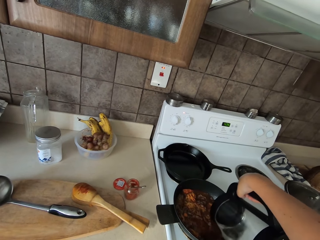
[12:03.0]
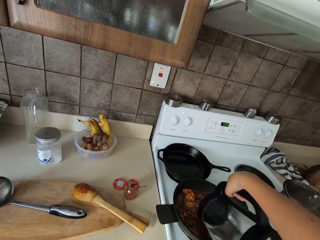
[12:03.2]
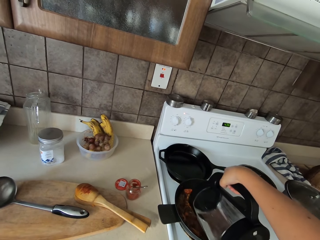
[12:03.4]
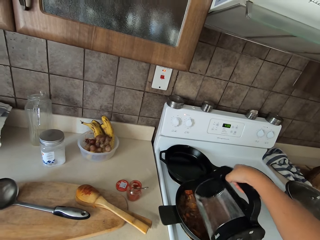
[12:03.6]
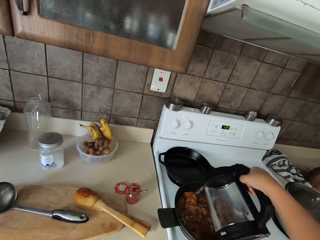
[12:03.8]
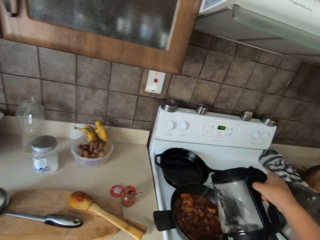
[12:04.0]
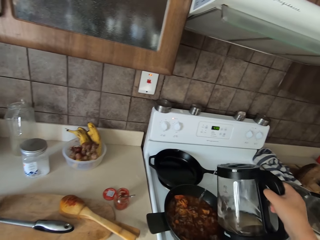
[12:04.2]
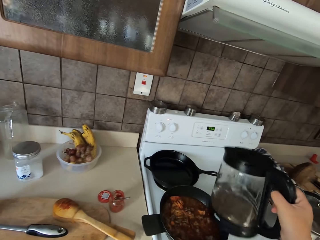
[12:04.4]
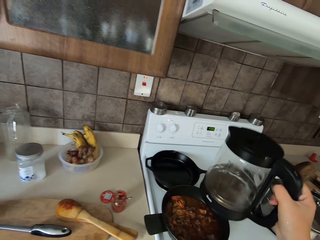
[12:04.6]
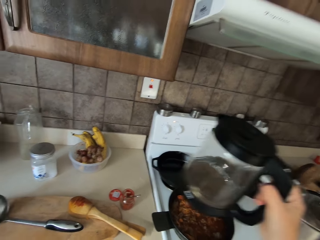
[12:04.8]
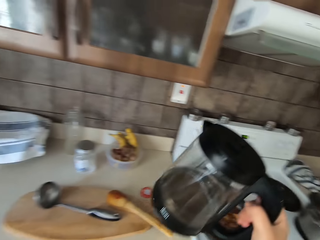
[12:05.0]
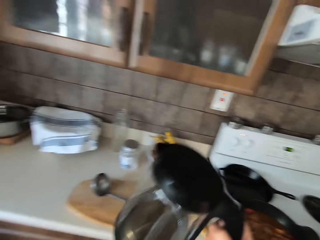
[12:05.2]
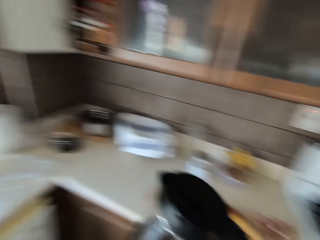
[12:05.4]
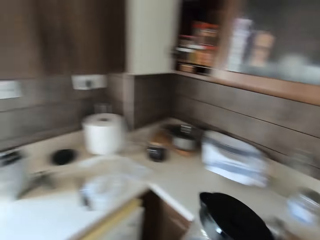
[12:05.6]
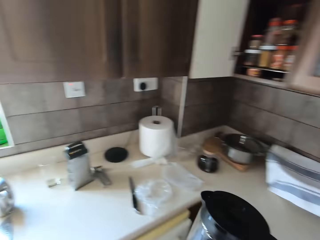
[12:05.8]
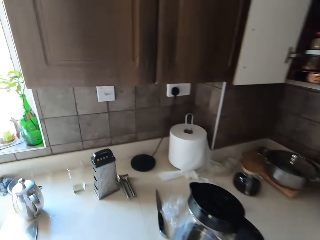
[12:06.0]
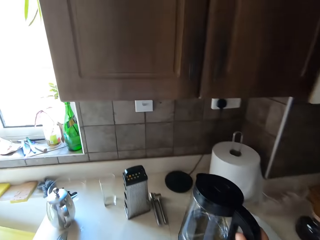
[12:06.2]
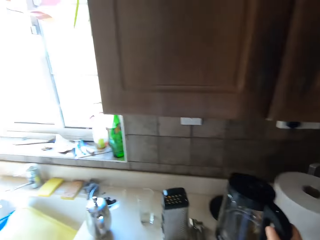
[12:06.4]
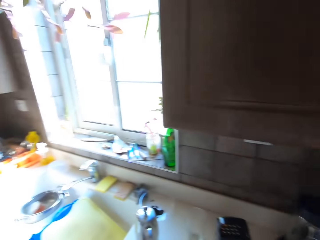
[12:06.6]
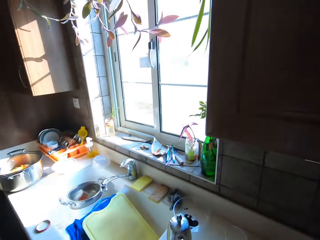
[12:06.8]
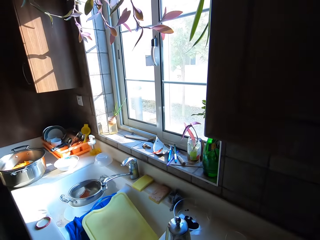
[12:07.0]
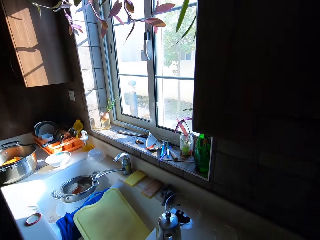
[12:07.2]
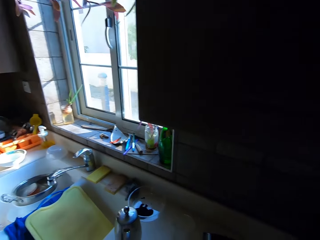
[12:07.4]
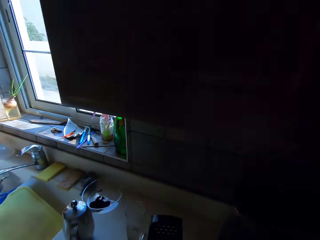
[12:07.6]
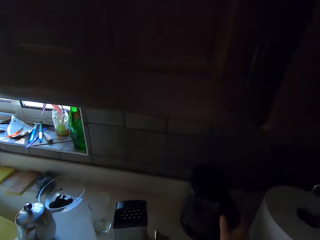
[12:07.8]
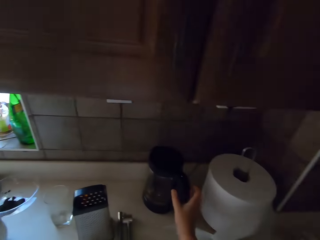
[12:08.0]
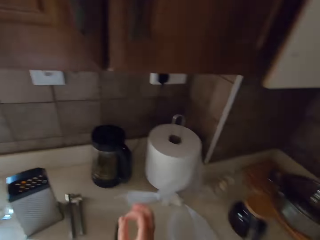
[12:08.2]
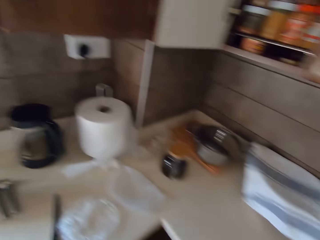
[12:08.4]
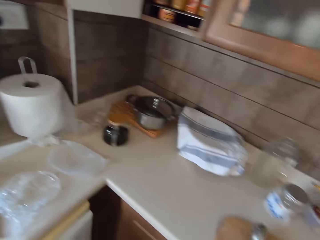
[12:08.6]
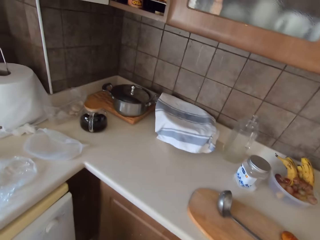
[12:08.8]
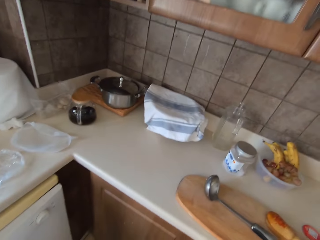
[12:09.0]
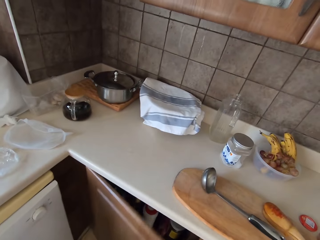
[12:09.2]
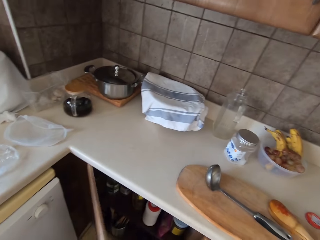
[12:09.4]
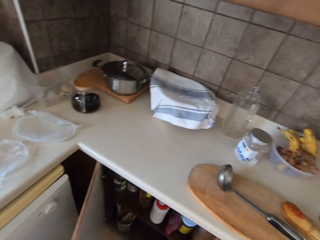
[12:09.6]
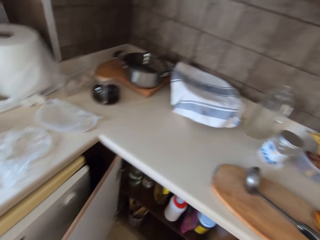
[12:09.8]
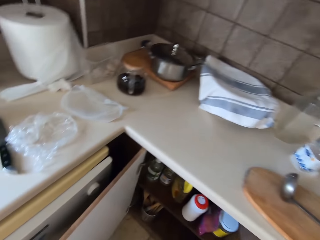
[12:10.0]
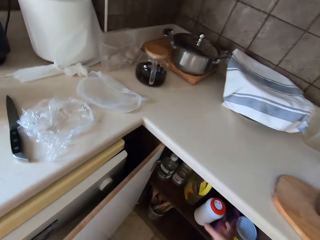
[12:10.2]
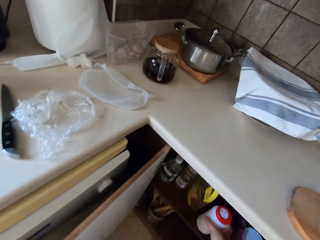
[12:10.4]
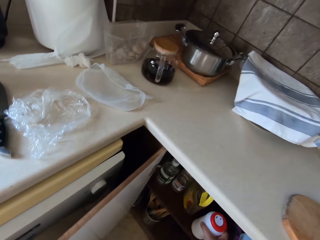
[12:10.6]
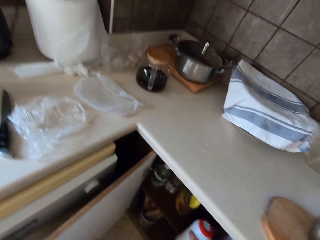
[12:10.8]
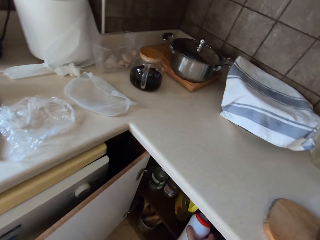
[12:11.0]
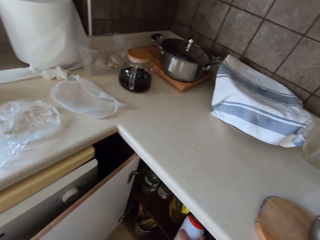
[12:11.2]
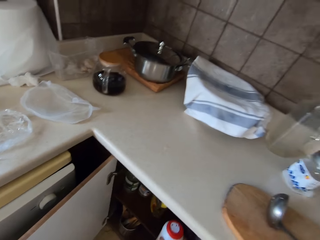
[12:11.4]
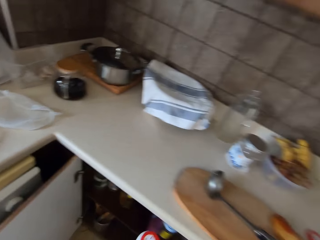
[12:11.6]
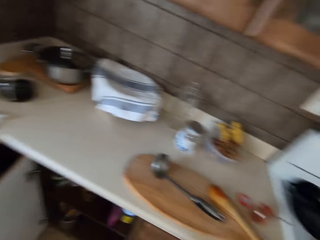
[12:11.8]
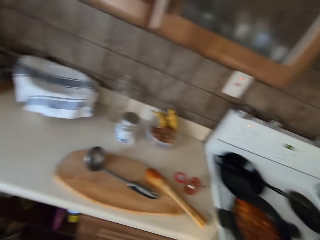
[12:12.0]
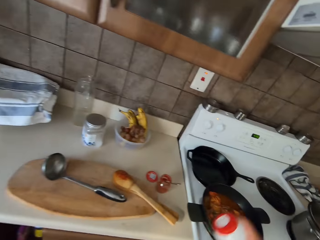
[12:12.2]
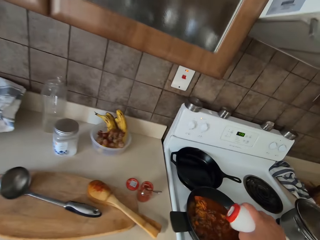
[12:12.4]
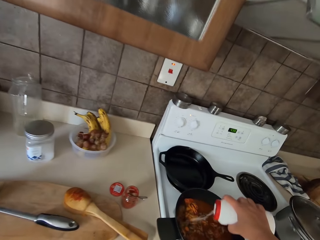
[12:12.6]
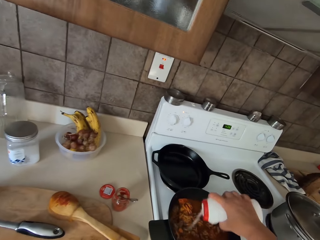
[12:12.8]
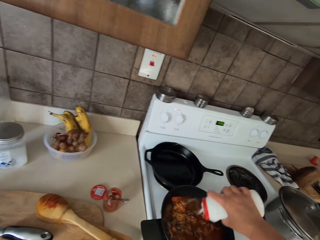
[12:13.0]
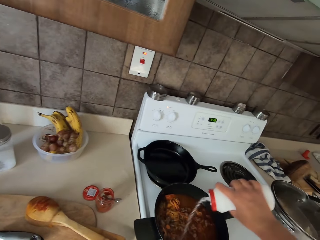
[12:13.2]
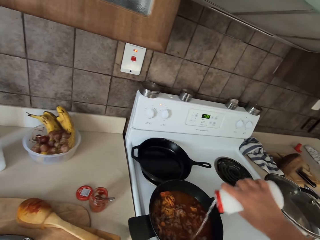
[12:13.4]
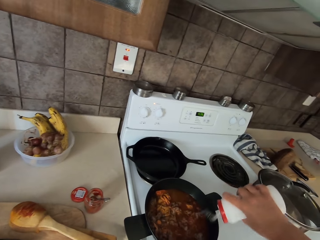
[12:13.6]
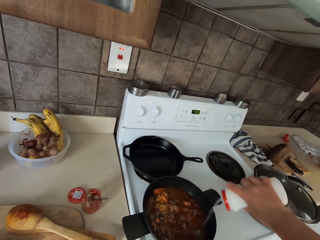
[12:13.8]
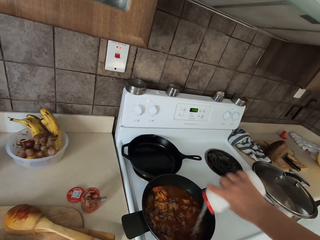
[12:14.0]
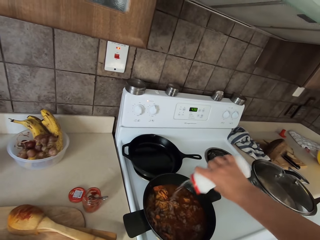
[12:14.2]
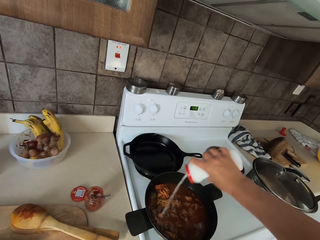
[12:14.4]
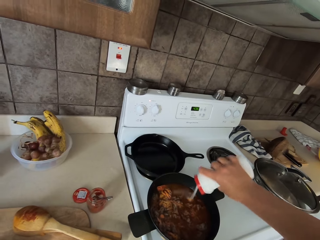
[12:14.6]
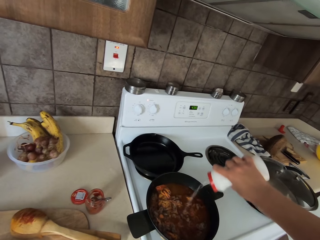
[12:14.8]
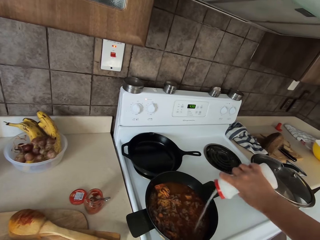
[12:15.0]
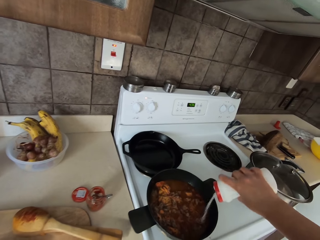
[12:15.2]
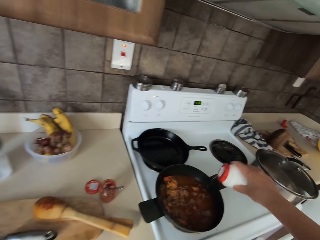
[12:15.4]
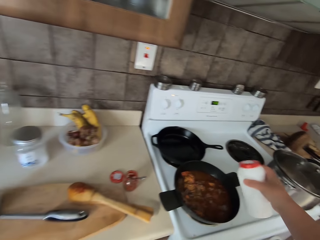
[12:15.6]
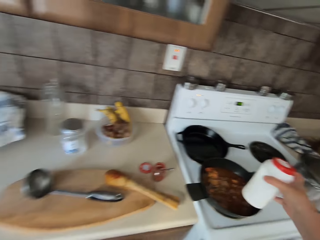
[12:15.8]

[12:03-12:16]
The camera wearer walks towards a kitchen counter. They place the electric jug on the counter. They open a drawer. They pick up the salt shaker from the drawer. They turn towards a cooker. They add salt in the food in the pan.

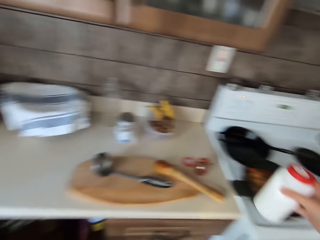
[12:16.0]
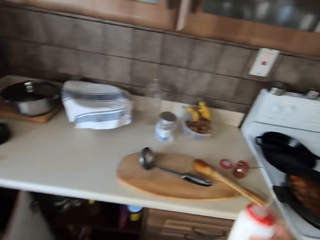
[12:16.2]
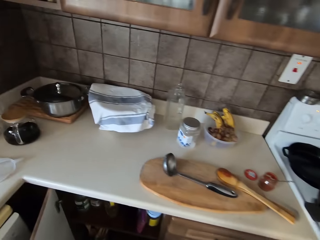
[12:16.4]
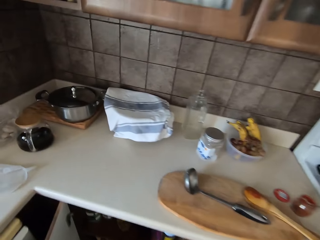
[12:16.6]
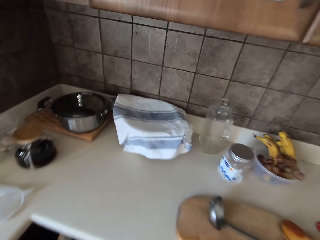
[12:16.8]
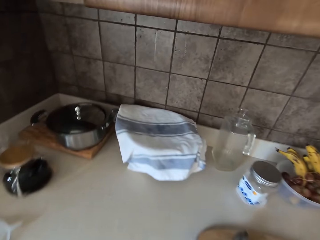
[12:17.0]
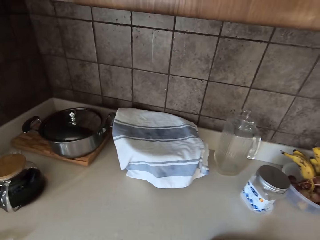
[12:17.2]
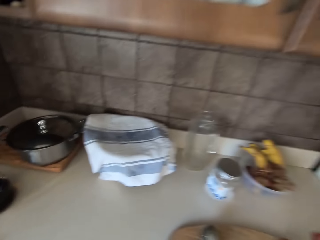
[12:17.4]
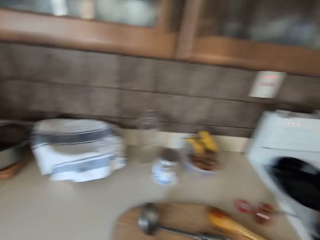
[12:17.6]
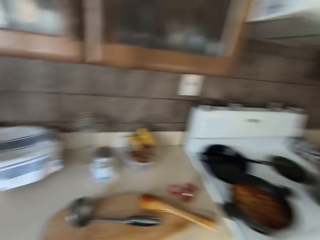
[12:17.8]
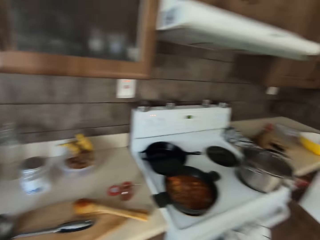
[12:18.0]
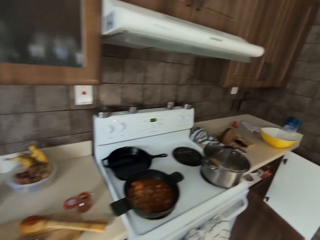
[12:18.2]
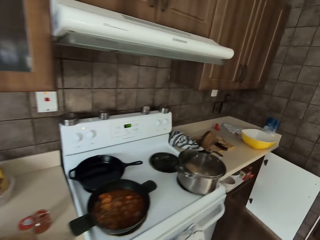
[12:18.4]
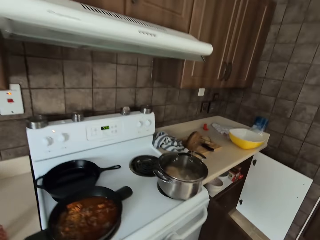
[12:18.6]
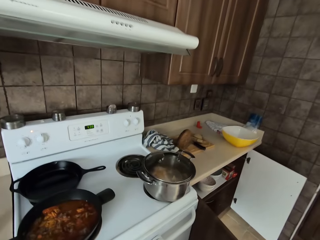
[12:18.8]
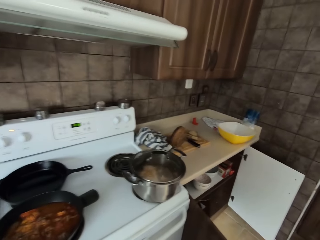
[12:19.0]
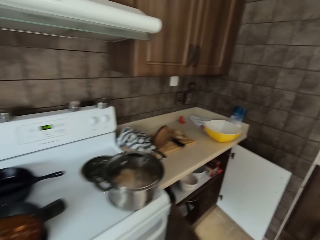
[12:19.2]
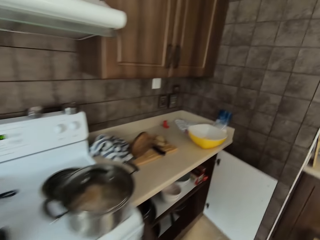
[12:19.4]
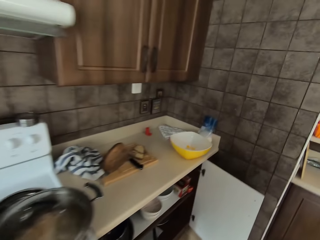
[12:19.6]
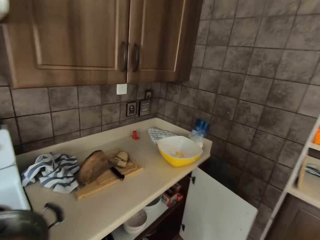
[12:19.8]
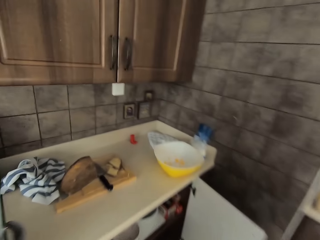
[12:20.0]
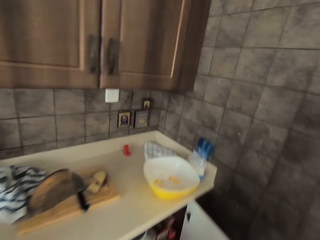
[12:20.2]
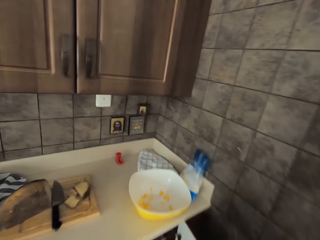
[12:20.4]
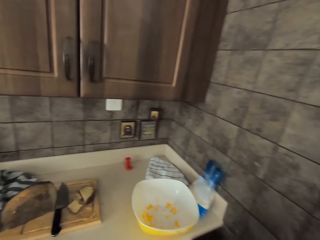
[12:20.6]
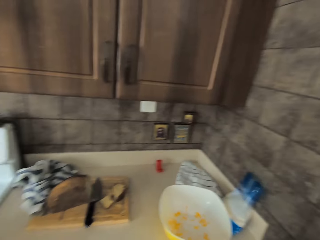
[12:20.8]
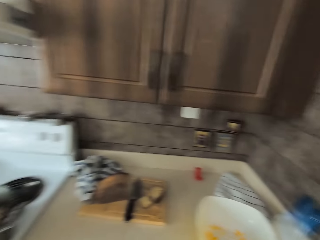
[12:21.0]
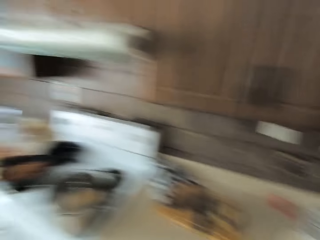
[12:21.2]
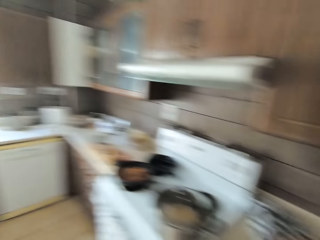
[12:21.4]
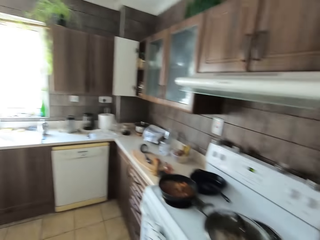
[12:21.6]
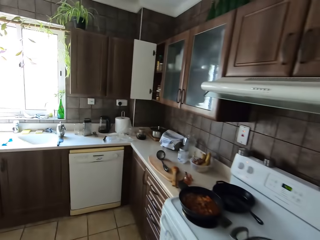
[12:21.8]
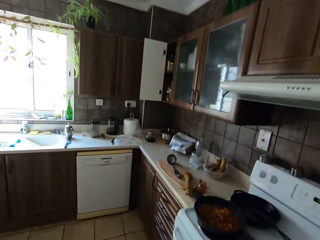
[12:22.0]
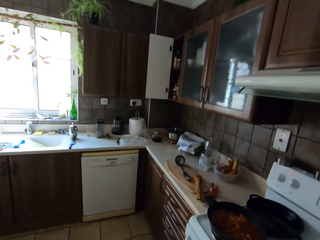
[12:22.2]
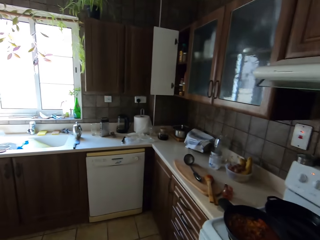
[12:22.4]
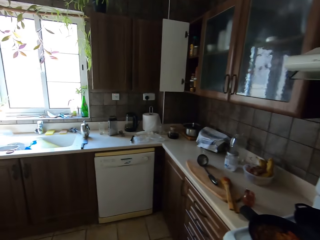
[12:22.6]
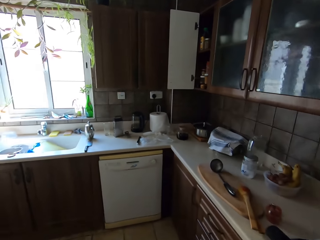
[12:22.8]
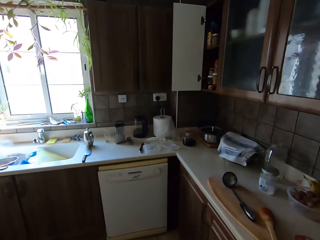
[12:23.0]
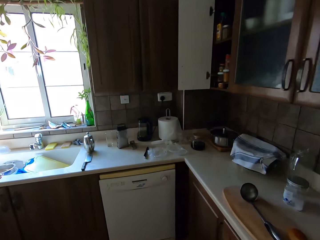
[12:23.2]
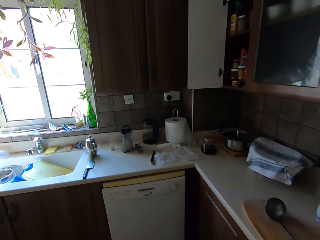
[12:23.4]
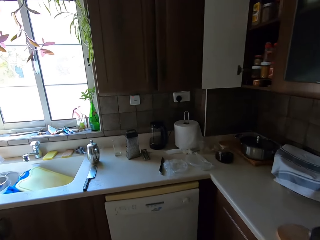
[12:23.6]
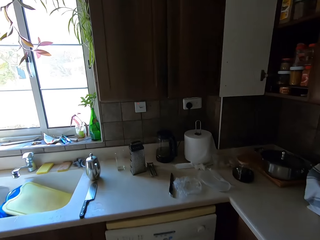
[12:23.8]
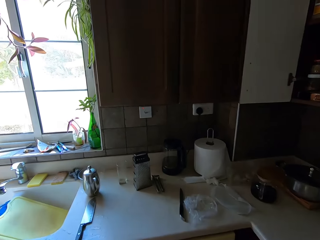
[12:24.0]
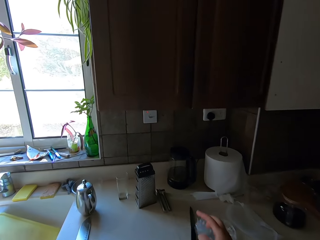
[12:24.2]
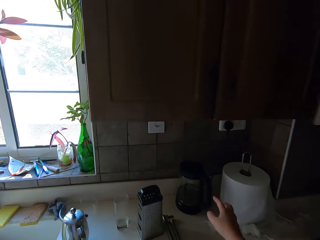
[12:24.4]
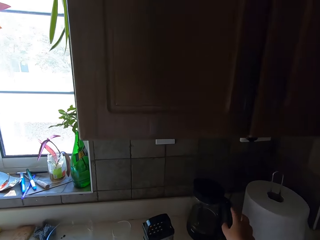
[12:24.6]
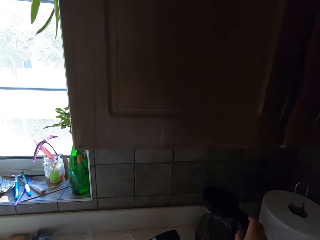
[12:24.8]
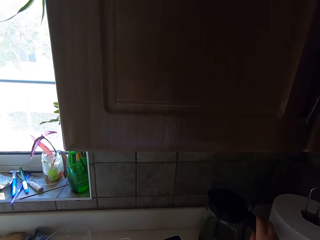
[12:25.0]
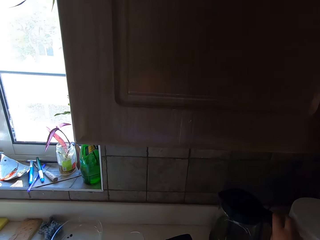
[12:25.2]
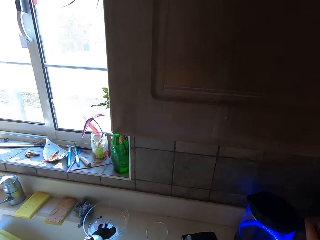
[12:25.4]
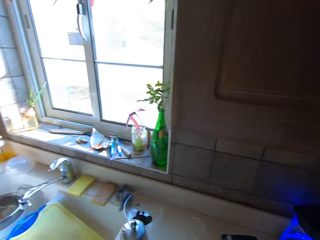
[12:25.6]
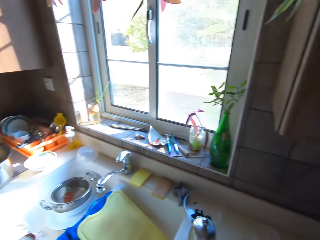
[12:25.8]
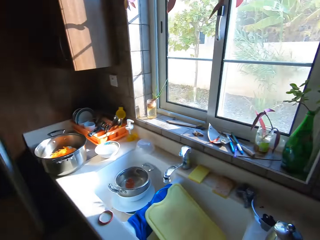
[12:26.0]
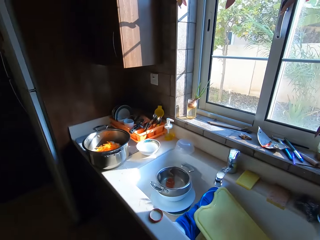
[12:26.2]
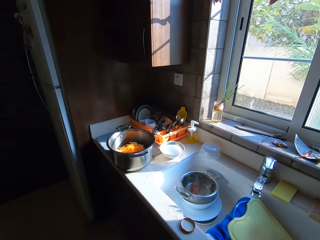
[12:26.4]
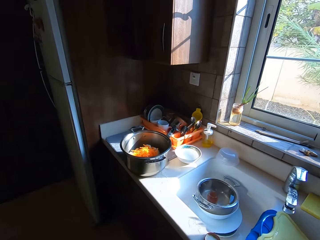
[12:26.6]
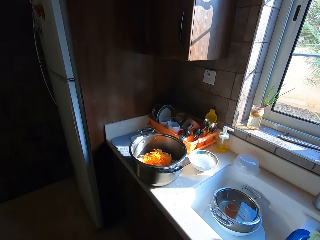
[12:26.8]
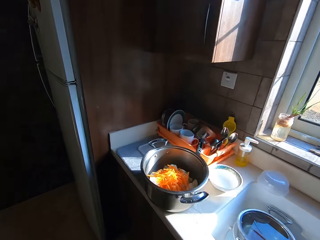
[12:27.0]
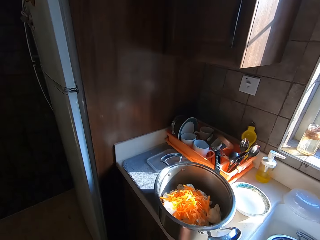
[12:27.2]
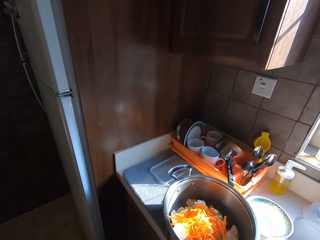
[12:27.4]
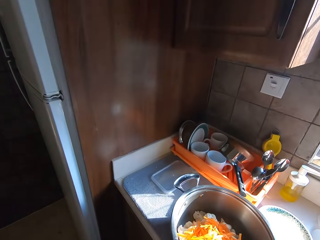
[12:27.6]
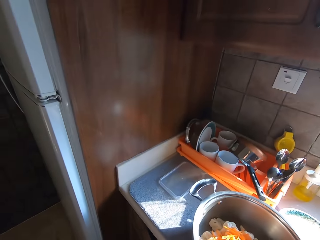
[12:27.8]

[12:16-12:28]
The camera wearer walks towards a cabinet. They place the salt shaker in the drawer. They move around the kitchen. They walk towards a cooker. They pick up an electric jug from the counter. They move around the kitchen.
